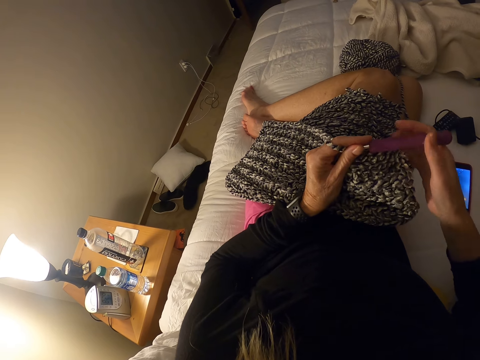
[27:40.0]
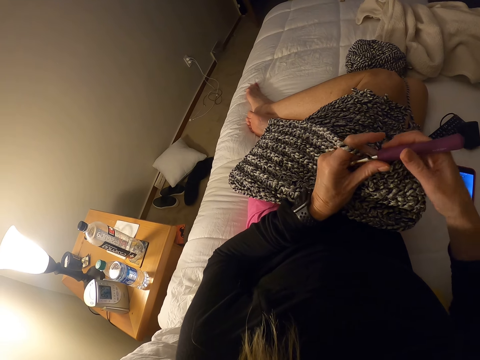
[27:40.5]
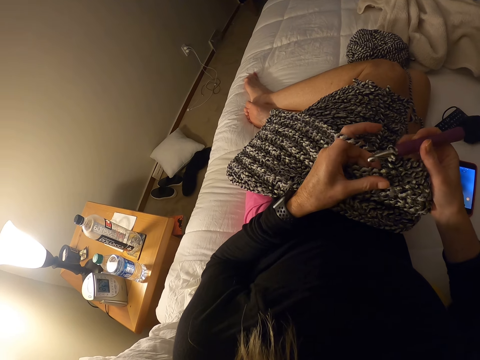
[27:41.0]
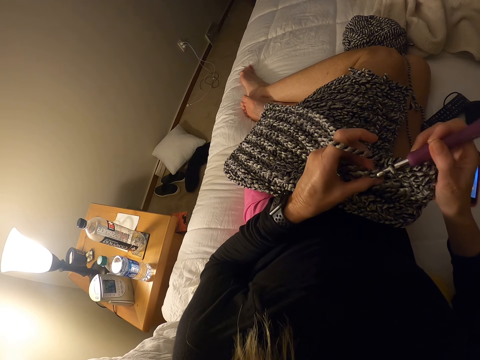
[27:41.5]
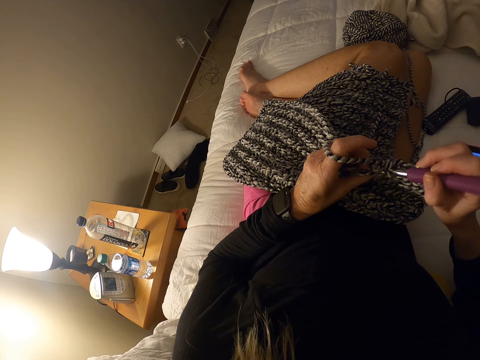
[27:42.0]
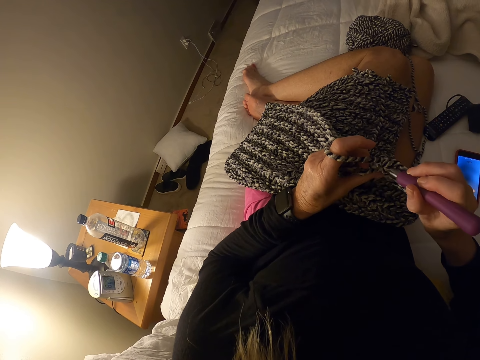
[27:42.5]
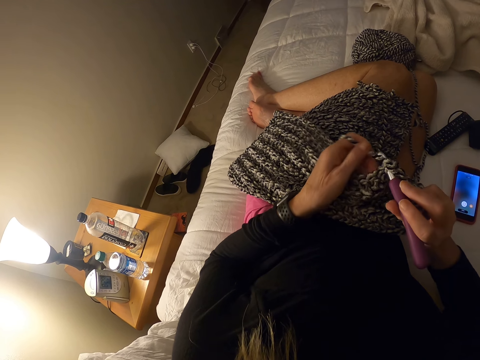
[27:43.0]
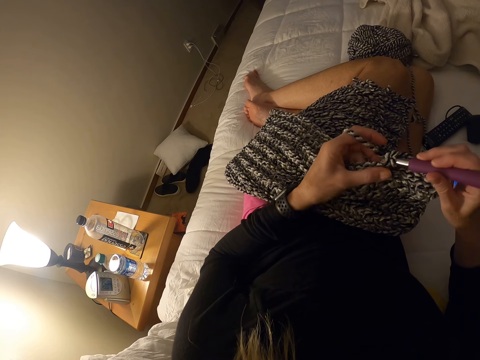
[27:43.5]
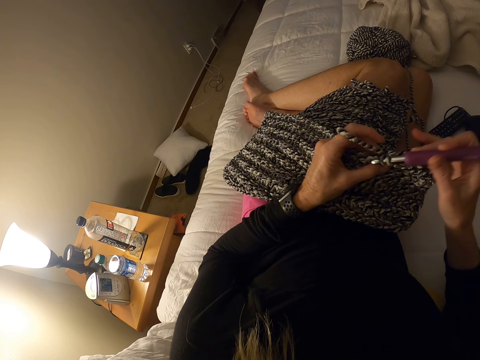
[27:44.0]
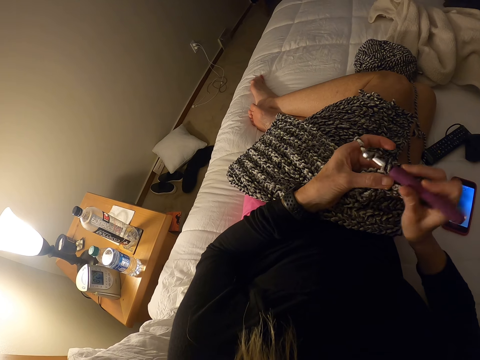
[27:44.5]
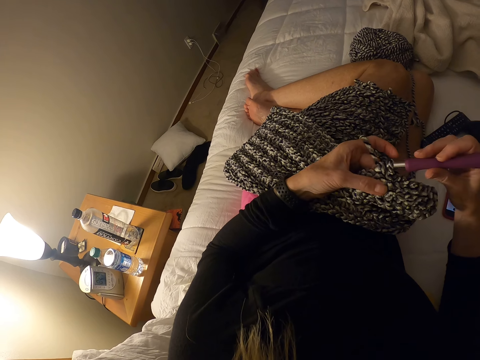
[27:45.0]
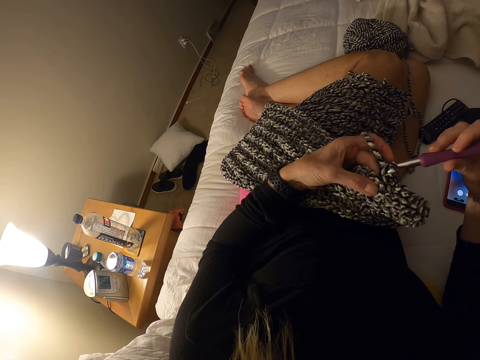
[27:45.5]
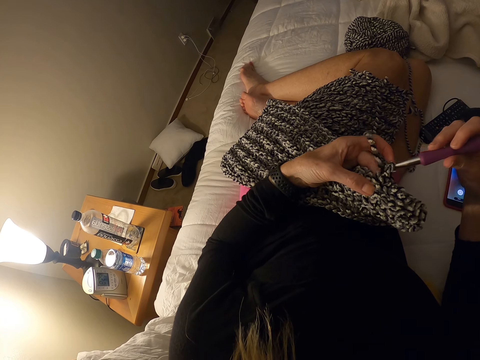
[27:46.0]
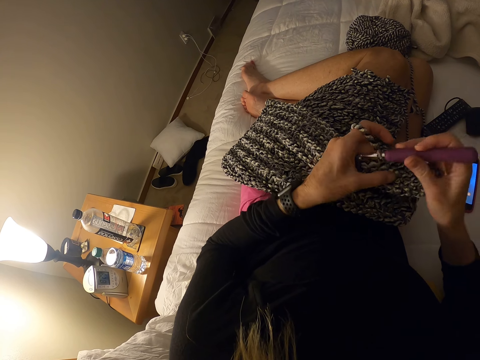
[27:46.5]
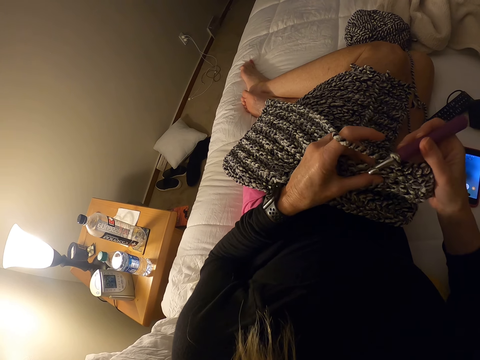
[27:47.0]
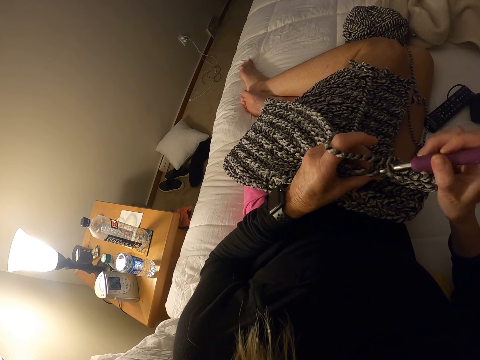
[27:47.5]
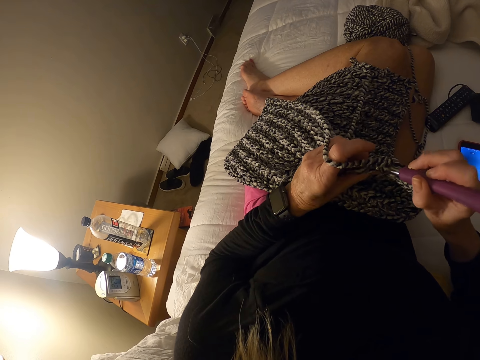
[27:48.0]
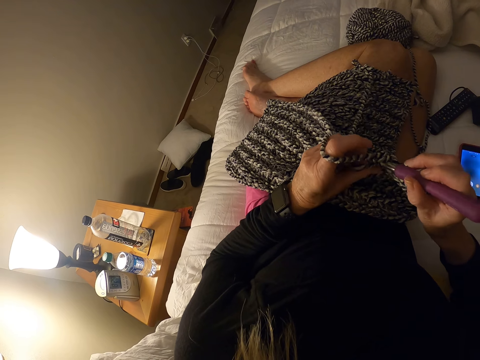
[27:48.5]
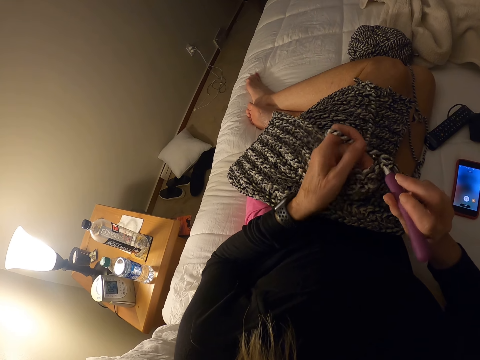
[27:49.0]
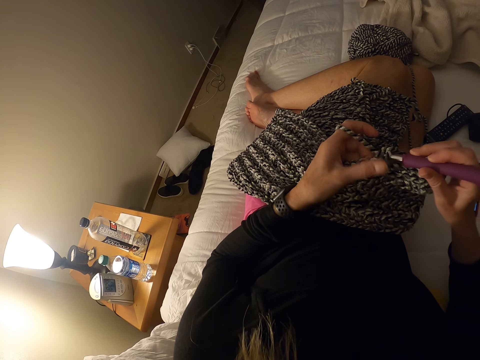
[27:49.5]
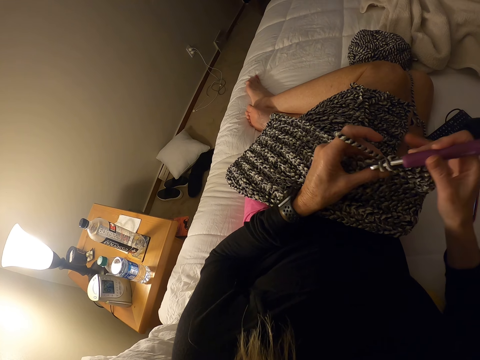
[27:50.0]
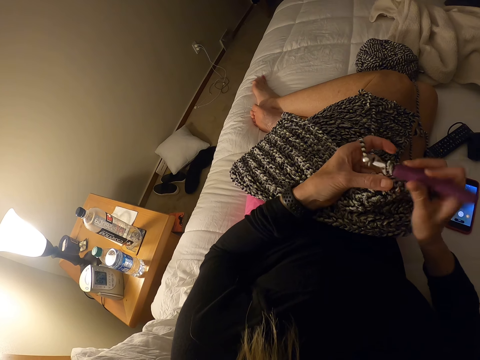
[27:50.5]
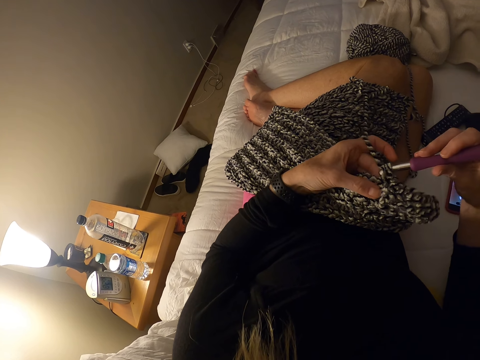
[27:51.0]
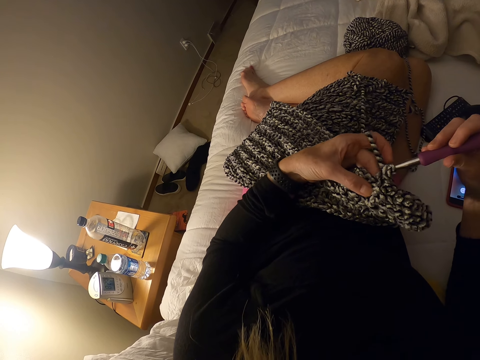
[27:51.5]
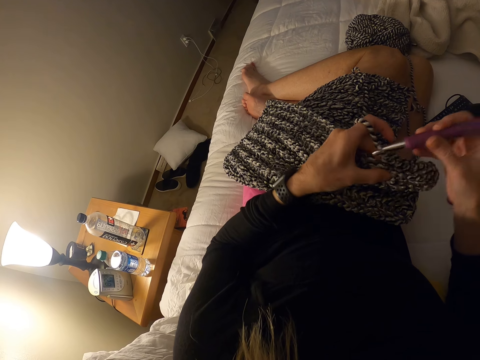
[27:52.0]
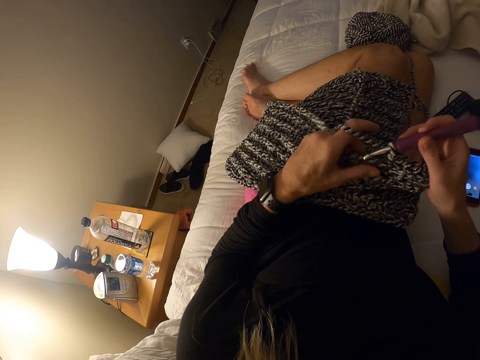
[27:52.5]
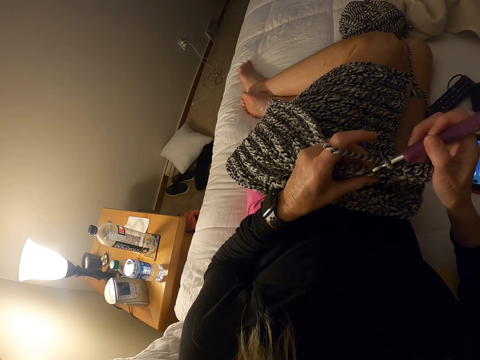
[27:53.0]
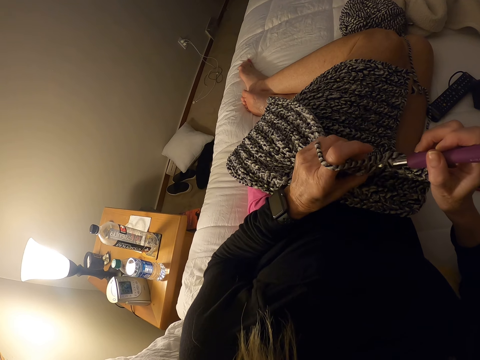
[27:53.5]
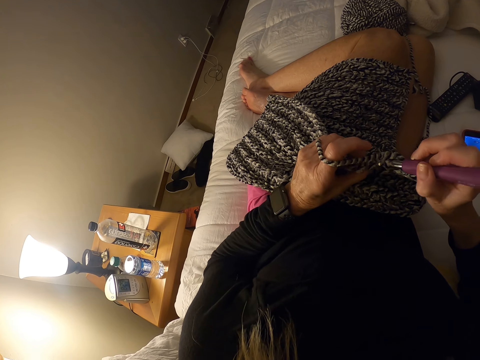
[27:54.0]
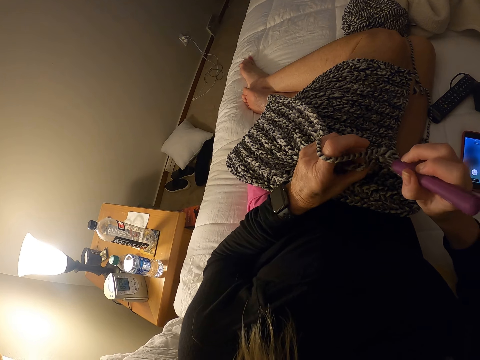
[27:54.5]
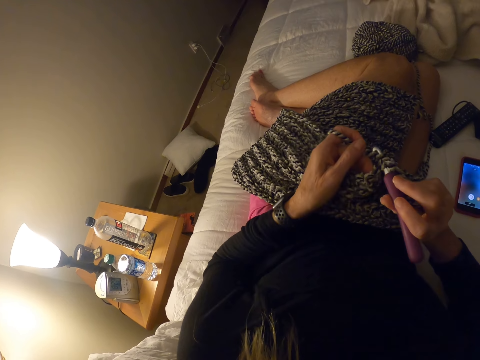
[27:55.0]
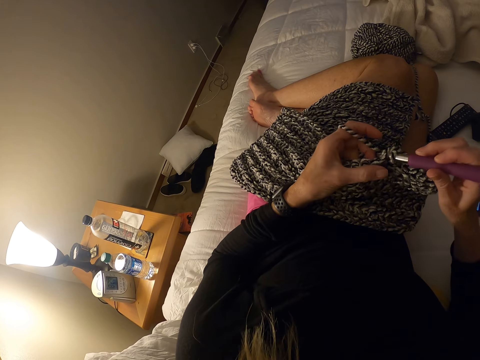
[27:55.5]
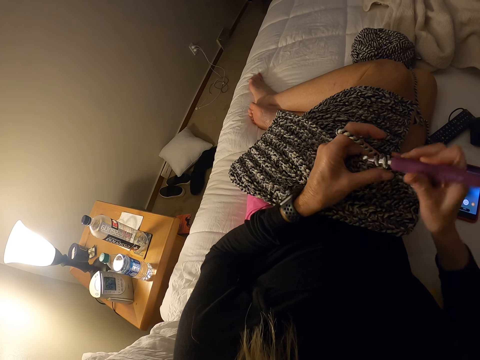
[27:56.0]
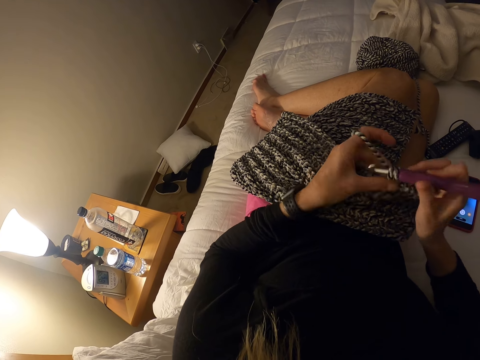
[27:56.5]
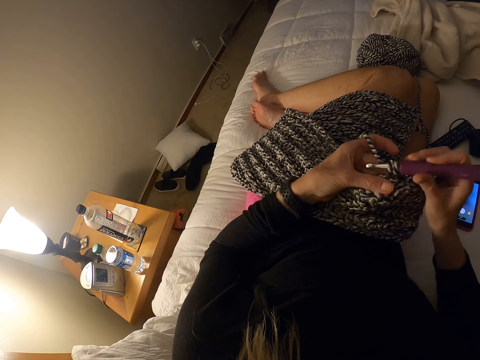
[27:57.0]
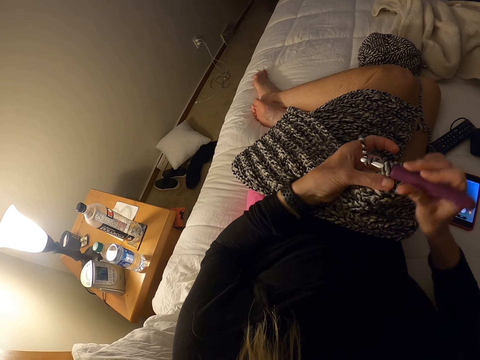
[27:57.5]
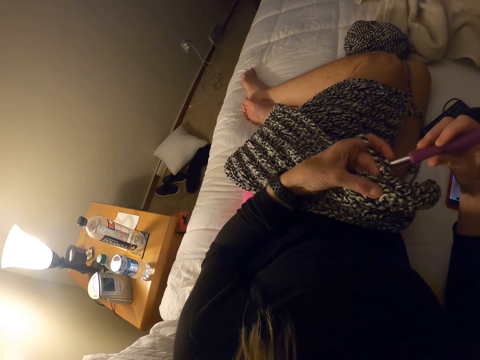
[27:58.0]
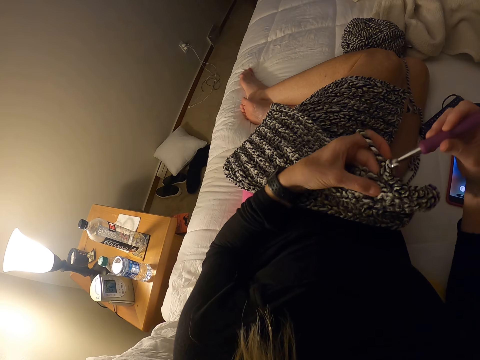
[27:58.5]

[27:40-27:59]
The camera wearer knits a piece of fabric with a knitting needle. They adjust the piece of knitted fabric on a lap. They knit the piece of fabric with the knitting needle.

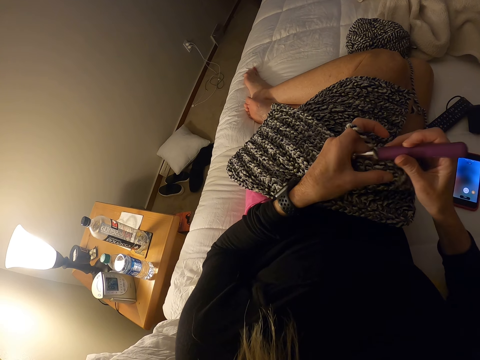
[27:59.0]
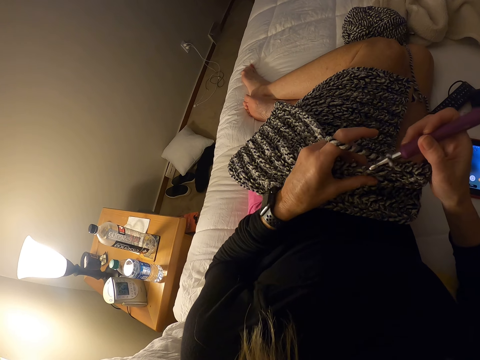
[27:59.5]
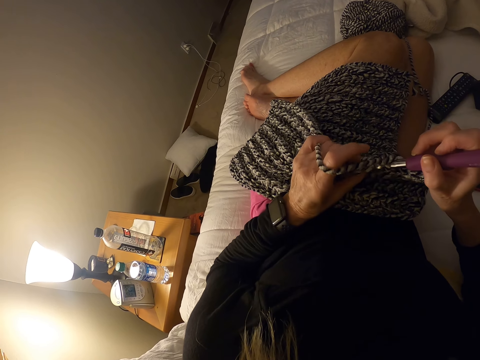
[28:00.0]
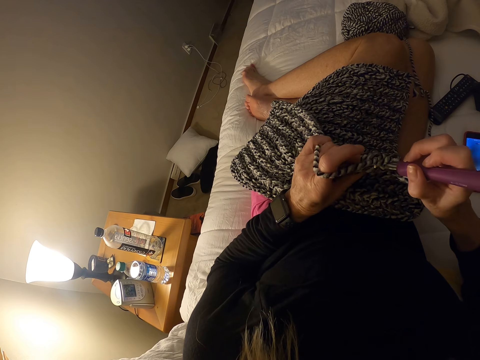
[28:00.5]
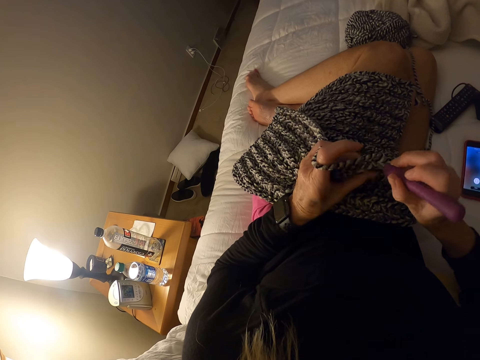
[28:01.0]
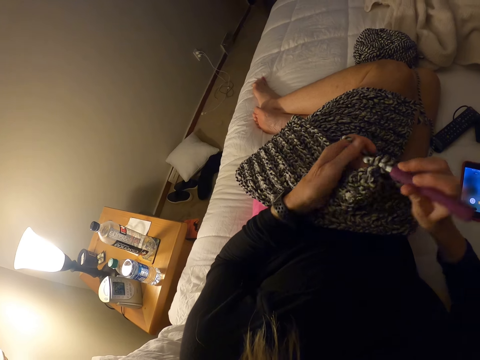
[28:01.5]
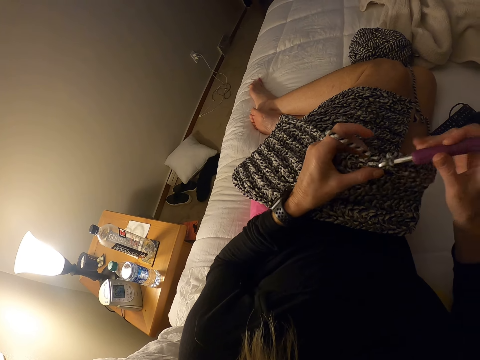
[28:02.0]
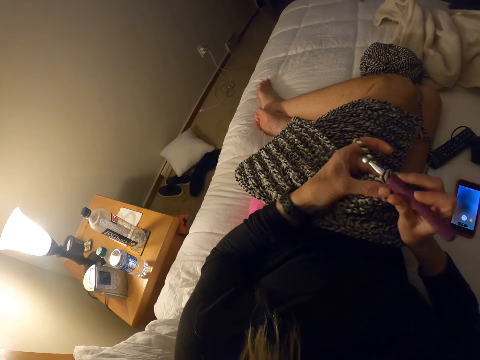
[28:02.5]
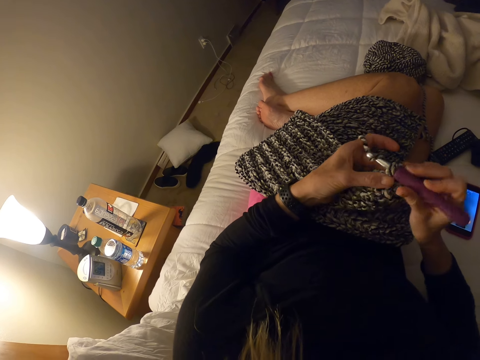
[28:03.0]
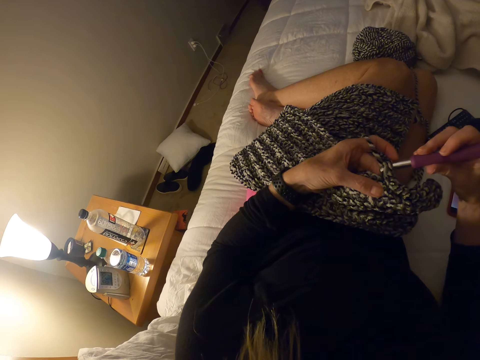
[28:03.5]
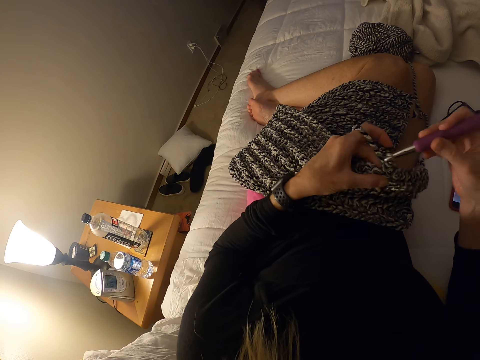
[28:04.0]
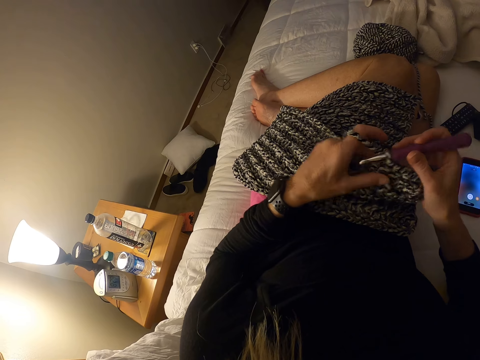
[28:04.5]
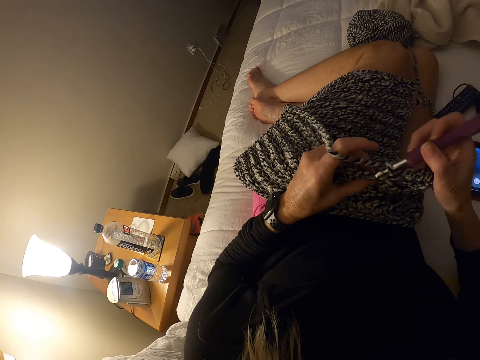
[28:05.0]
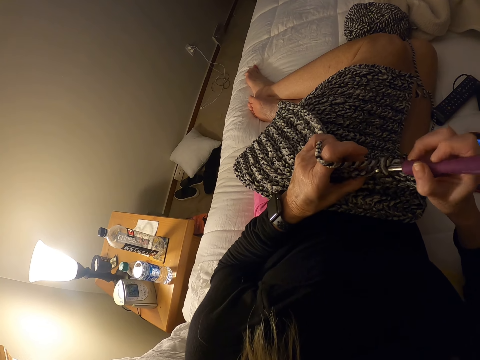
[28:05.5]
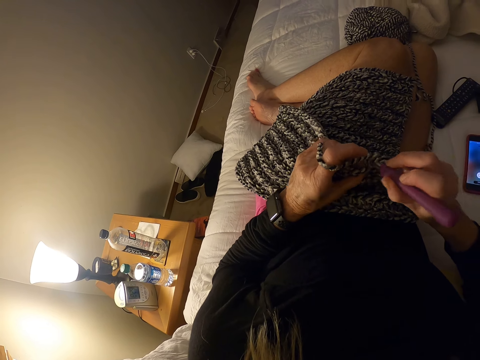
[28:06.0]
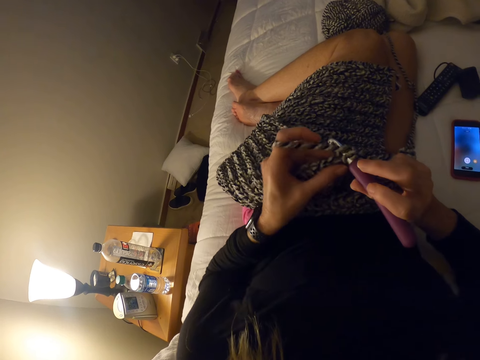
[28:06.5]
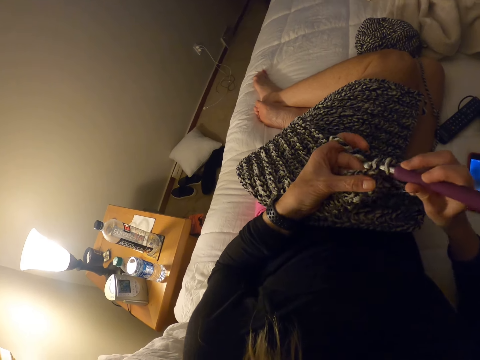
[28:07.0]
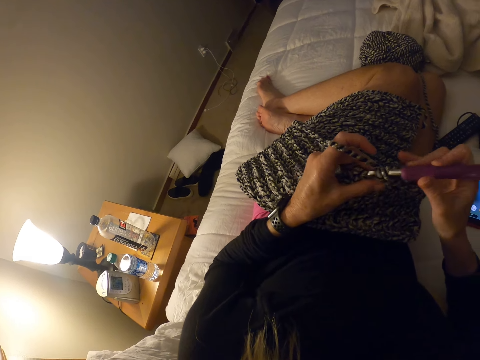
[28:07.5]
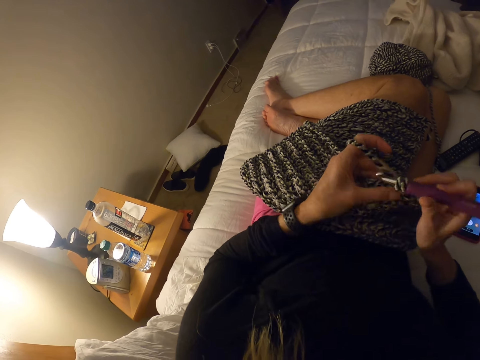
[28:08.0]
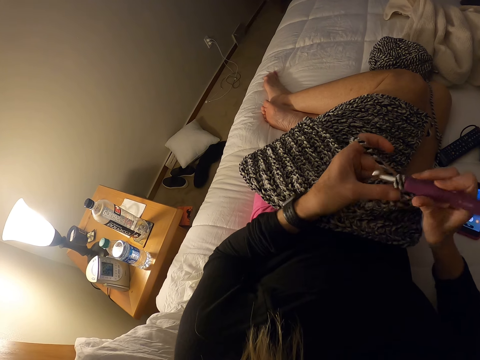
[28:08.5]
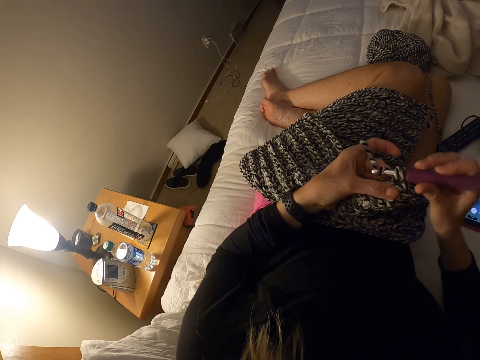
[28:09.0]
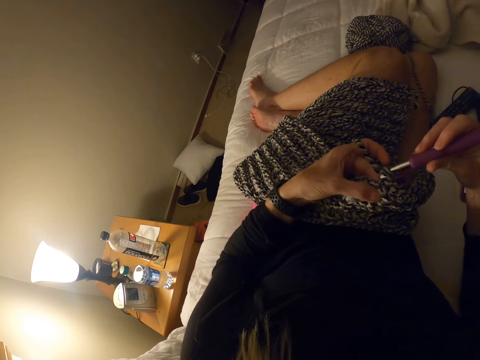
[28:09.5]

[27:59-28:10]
The camera wearer adjusts a piece of knitted fabric on a lap. They knit the piece of fabric with a knitting needle.
